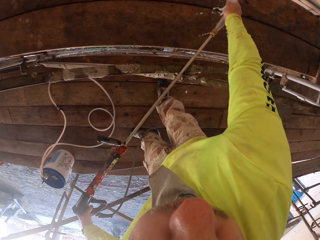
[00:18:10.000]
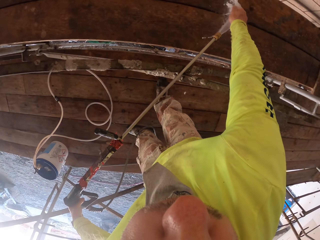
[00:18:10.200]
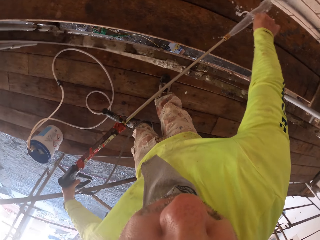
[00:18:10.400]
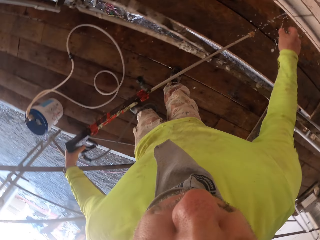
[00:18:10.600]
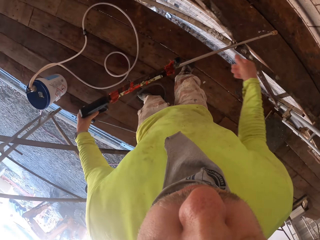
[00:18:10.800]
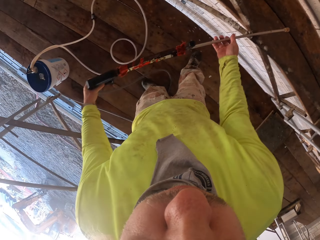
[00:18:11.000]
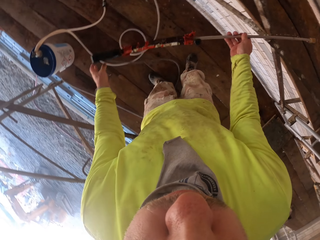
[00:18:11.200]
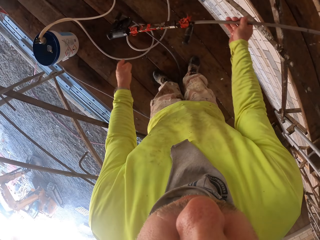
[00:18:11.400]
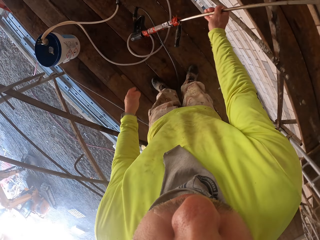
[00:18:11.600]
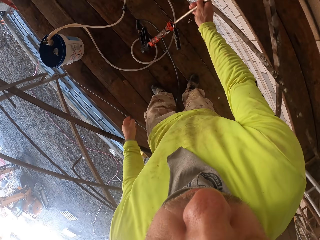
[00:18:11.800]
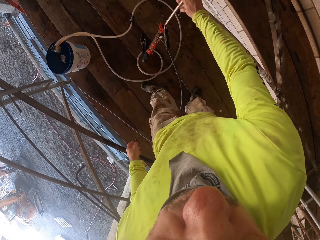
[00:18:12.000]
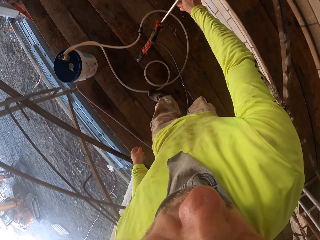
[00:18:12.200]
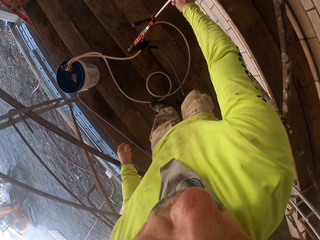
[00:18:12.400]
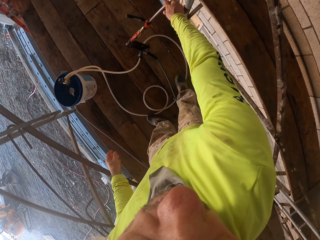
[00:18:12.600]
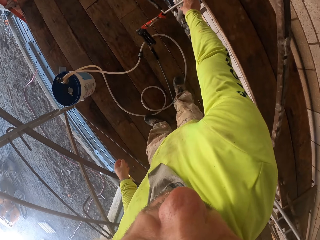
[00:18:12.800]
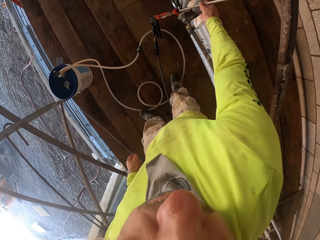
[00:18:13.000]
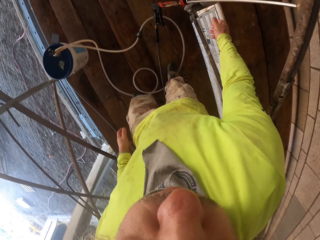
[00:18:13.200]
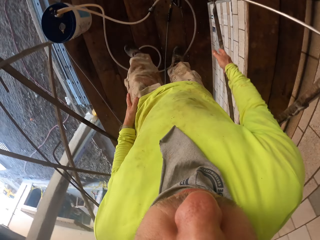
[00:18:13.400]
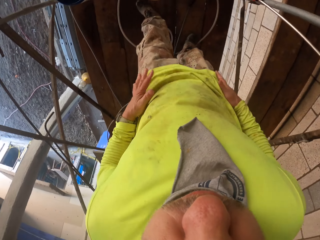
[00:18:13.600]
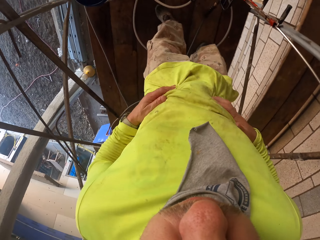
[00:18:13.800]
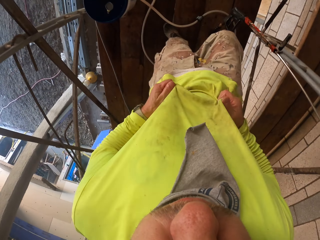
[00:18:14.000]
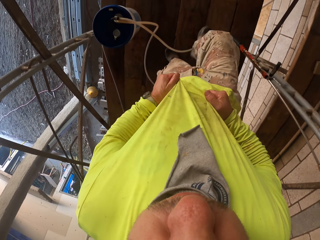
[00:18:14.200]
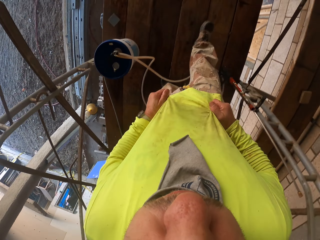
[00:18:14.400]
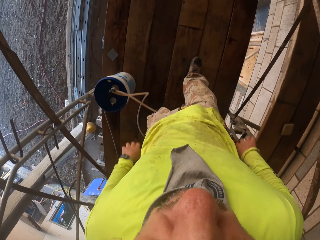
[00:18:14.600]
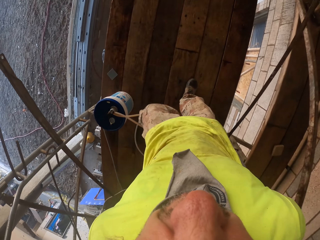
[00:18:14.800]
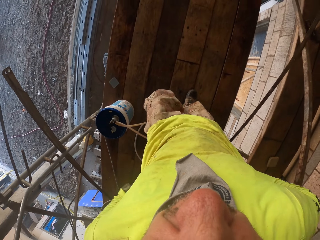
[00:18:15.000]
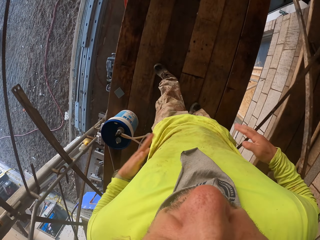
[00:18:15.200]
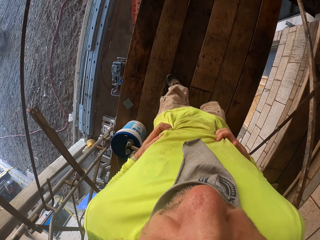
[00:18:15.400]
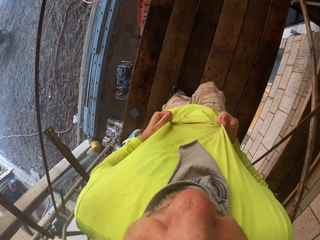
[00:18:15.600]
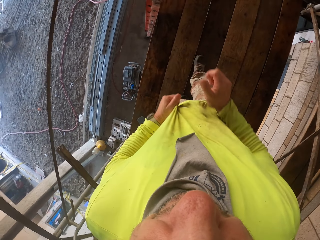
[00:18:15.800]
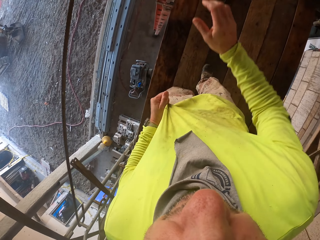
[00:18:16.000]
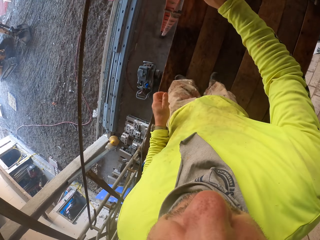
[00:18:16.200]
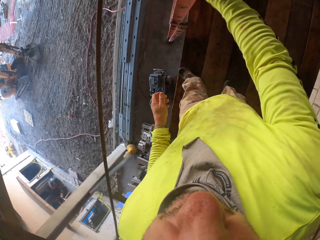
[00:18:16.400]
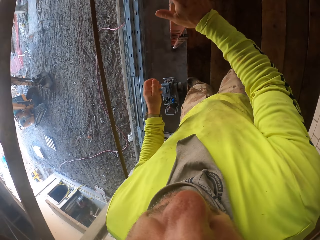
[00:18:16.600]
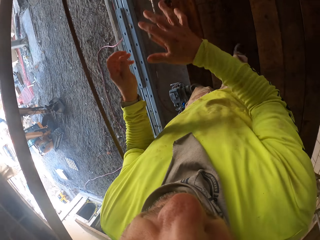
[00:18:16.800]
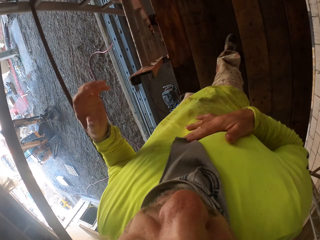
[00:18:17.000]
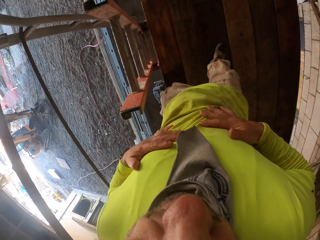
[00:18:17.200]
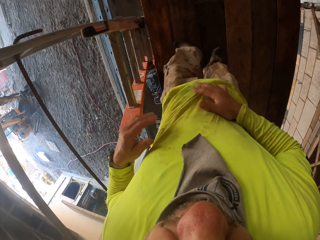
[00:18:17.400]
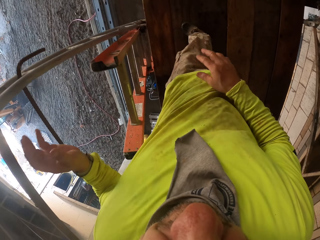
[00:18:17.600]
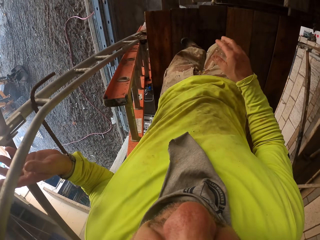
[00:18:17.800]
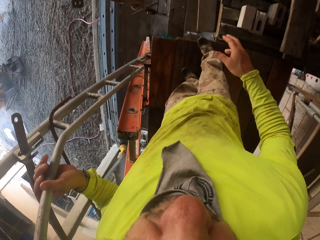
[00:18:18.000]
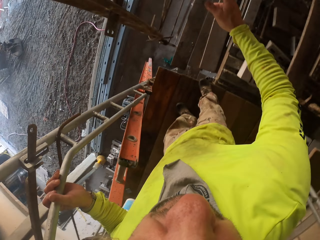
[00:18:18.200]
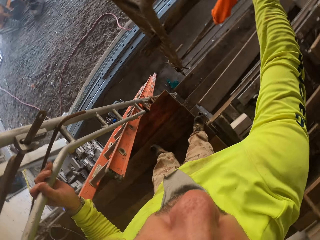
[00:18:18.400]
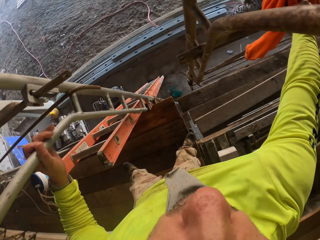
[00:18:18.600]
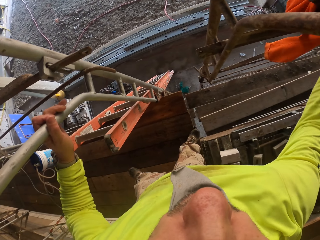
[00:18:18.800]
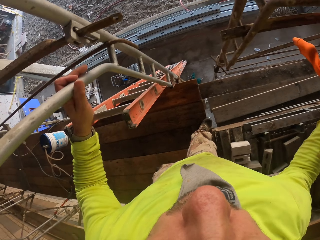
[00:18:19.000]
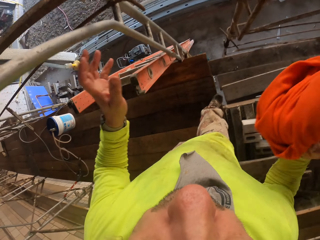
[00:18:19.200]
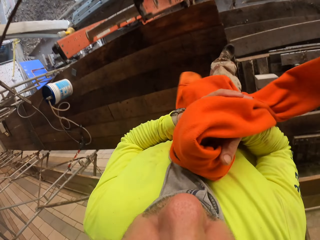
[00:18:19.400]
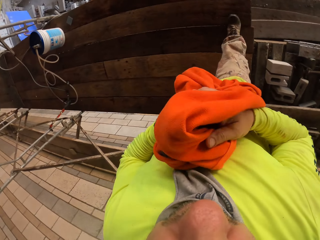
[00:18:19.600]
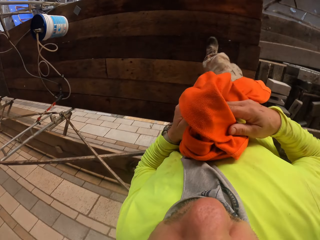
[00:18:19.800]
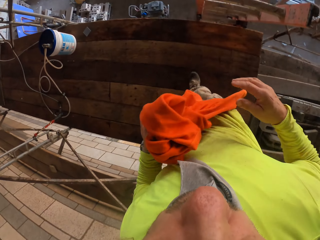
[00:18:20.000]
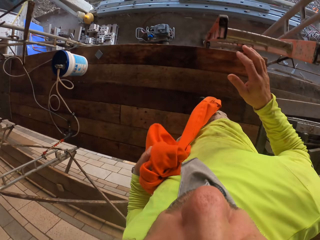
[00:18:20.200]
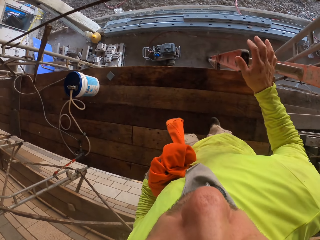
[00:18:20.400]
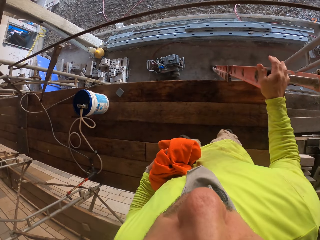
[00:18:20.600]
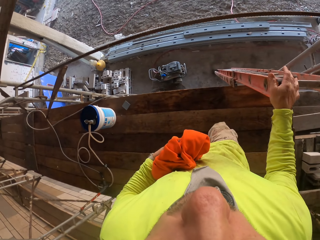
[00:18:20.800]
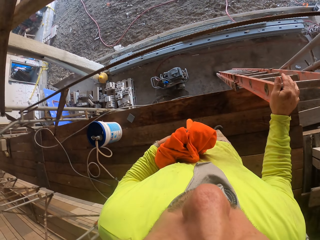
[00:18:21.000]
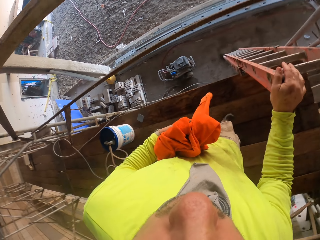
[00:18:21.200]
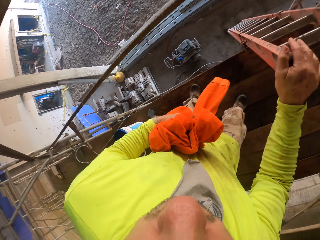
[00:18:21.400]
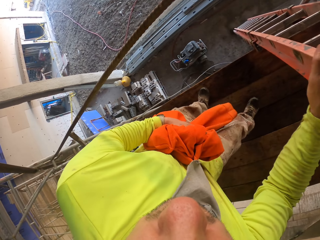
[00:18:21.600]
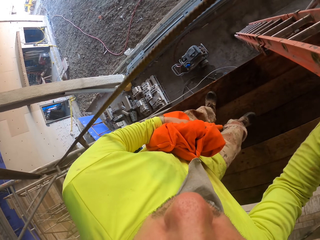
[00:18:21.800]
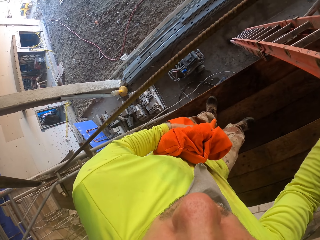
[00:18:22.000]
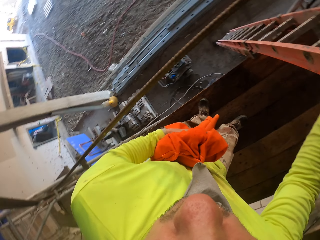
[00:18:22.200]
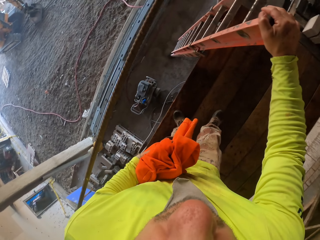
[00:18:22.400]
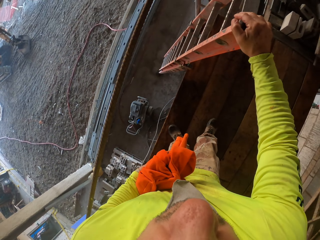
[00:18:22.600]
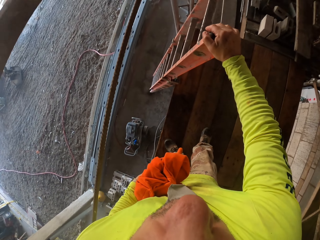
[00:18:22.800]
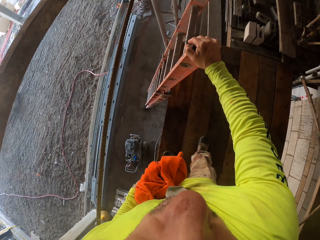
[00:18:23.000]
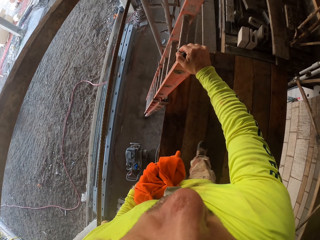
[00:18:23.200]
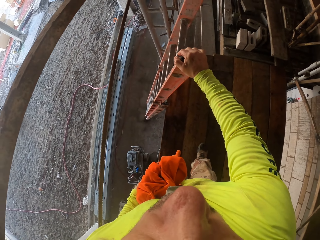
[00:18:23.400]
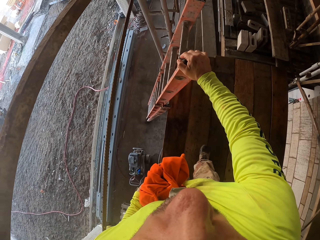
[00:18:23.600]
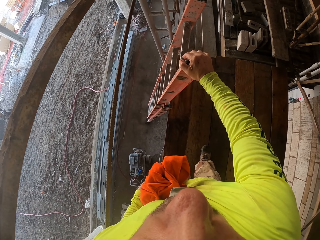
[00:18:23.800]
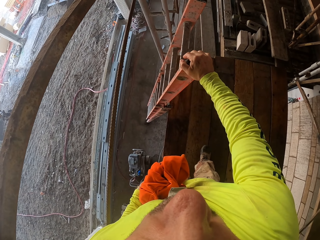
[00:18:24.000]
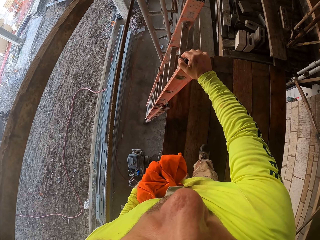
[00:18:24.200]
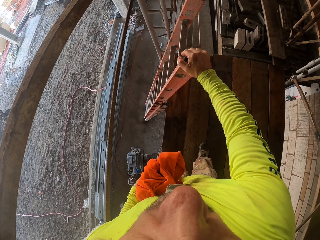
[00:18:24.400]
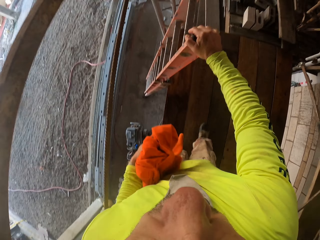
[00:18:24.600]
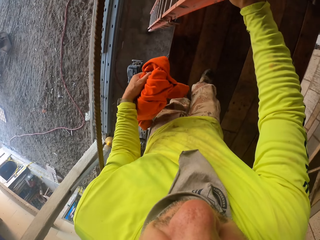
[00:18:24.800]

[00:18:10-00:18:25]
The camera wearer washes his hand. He puts the paint gun on the floor. He dries his hand on his T-shirt. He walks around the wooden structure. He holds the ladder. He rubs his hands on his T-shirt. He holds the ladder. He picks up the cloth, transfers the cloth to the left hand and holds the cloth. He holds the ladder. He climbs down the ladder. He looks around the workshop.

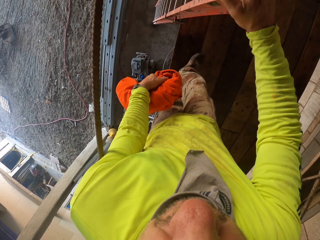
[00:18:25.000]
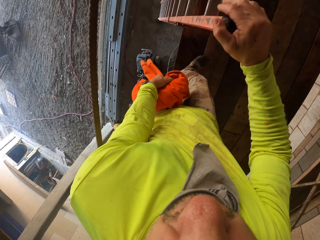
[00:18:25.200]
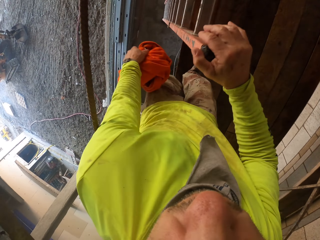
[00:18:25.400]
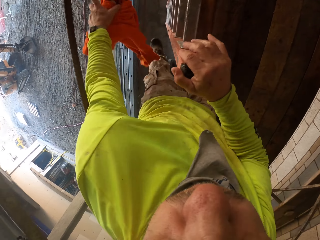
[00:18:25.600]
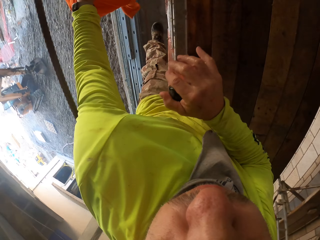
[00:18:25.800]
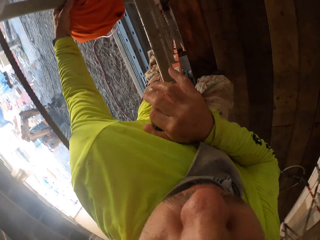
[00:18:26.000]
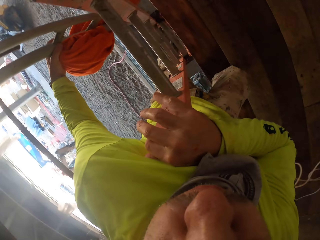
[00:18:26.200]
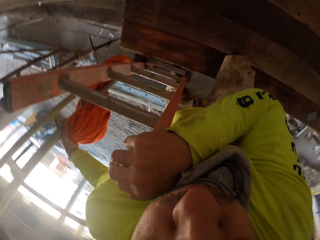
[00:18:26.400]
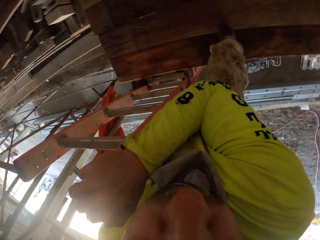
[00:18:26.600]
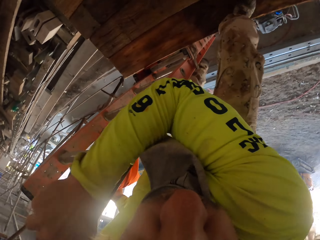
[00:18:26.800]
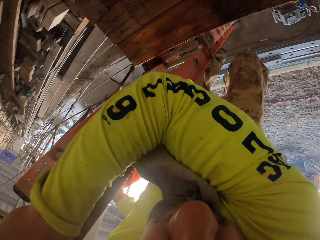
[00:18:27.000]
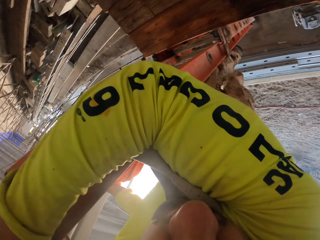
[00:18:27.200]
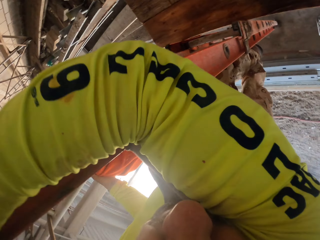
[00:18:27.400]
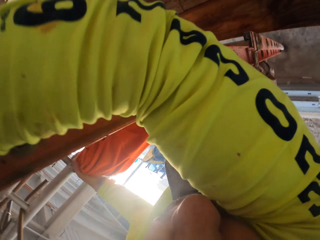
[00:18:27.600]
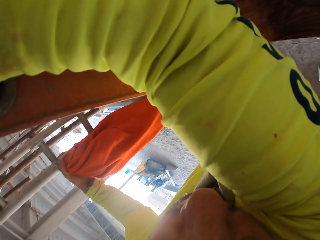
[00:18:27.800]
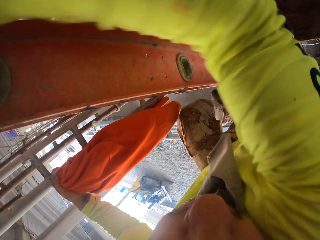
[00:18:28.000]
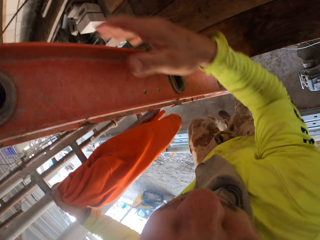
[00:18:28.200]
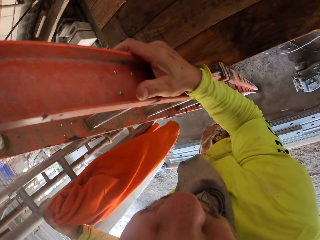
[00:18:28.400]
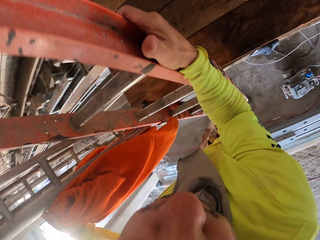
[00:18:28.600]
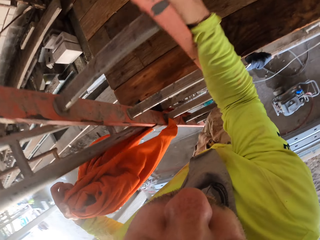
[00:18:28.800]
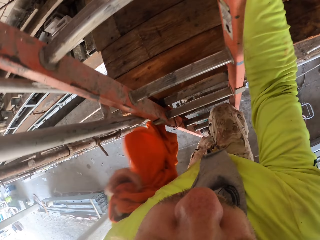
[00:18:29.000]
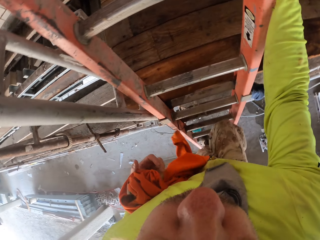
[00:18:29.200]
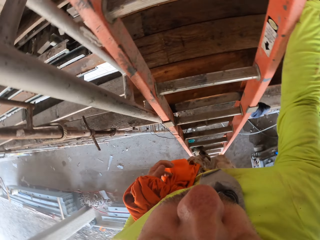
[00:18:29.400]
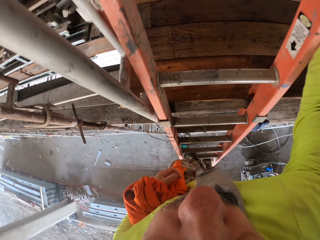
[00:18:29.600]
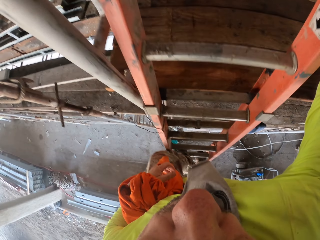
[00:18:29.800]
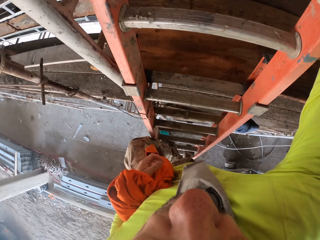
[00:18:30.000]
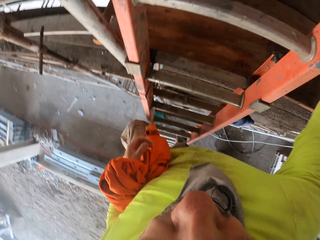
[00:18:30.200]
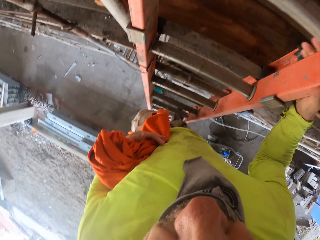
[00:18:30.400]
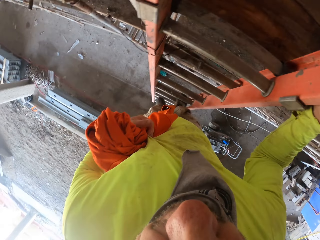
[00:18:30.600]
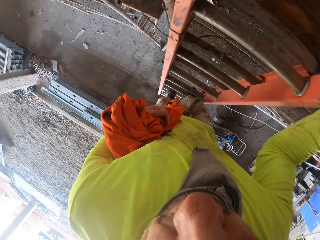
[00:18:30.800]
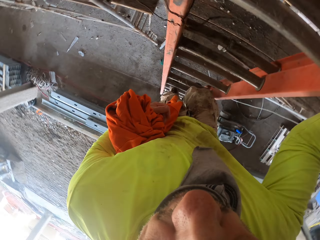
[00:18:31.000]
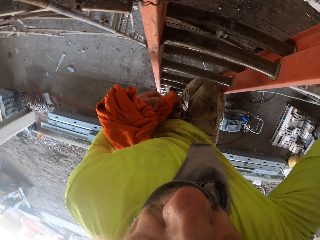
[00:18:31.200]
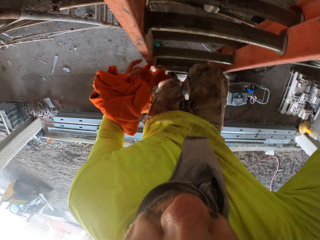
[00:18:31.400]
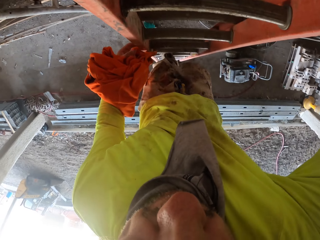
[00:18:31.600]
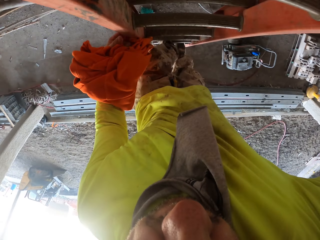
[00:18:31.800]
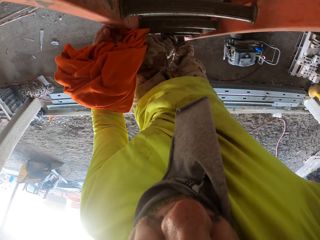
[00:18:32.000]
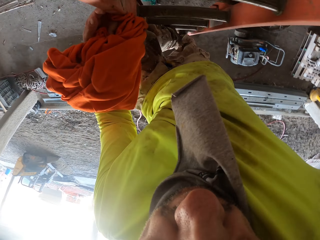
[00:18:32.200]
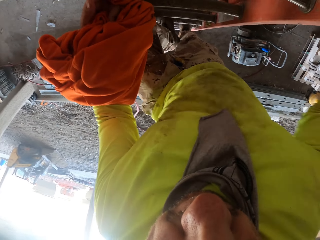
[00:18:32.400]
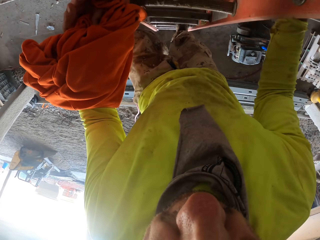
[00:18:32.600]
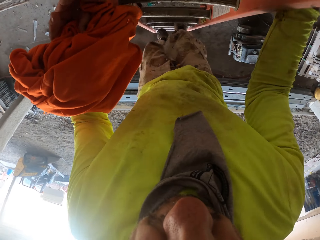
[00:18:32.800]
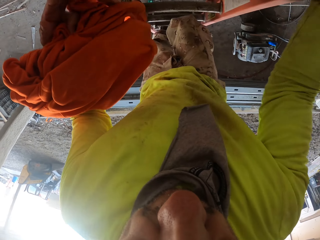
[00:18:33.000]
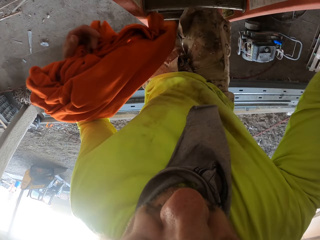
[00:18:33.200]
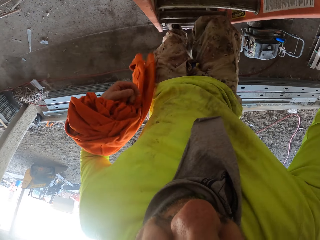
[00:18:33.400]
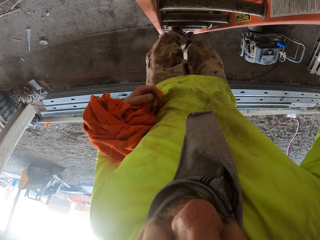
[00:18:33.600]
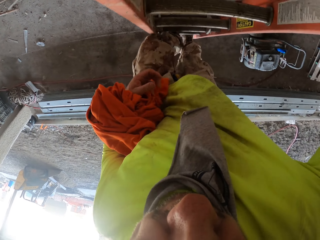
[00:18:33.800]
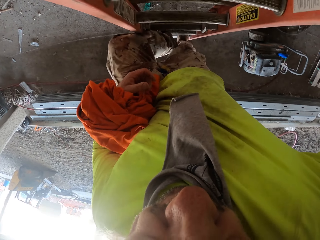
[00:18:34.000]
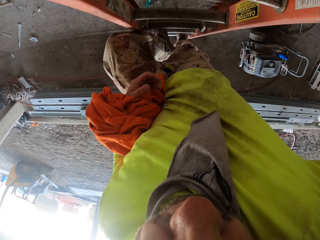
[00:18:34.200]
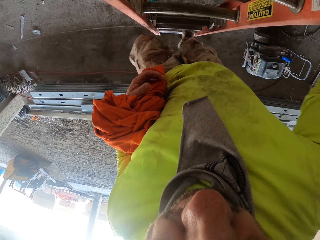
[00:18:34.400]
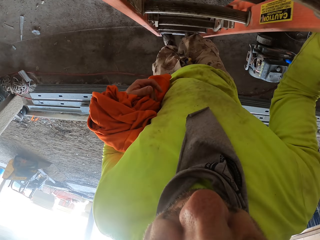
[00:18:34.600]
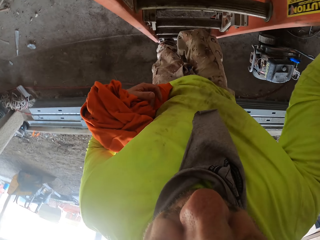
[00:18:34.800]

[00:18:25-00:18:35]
The camera wearer descends the ladder.
